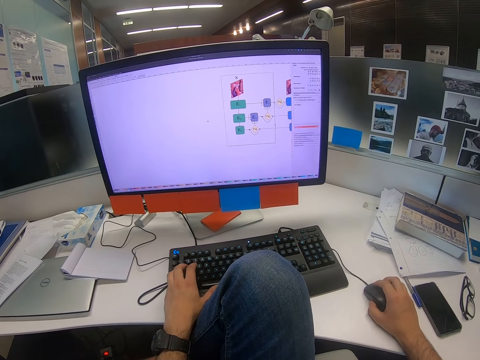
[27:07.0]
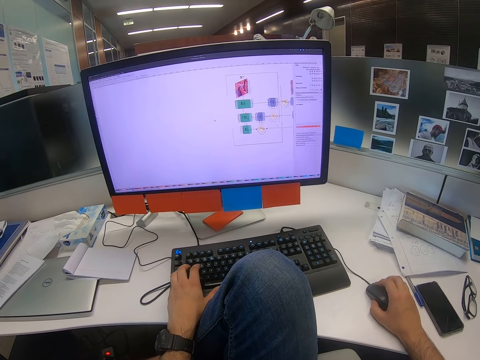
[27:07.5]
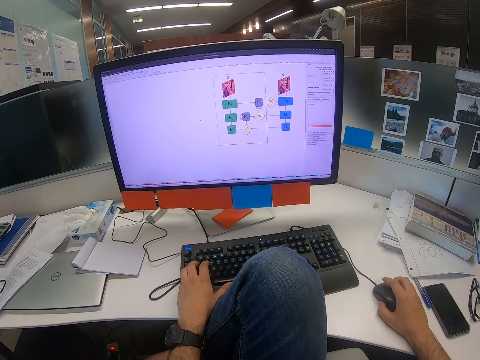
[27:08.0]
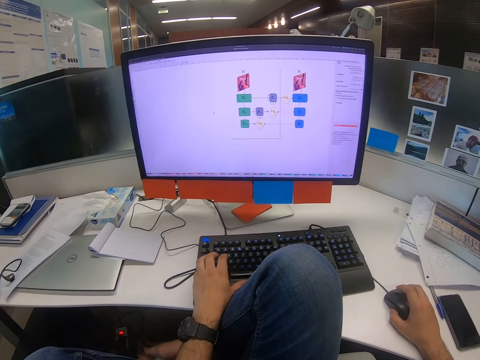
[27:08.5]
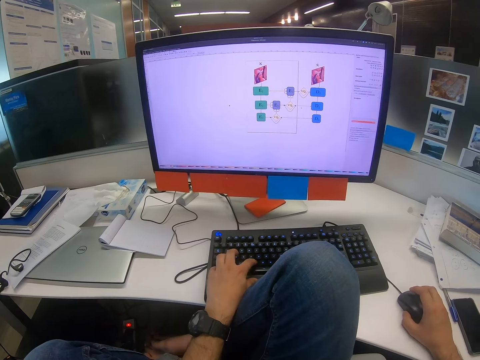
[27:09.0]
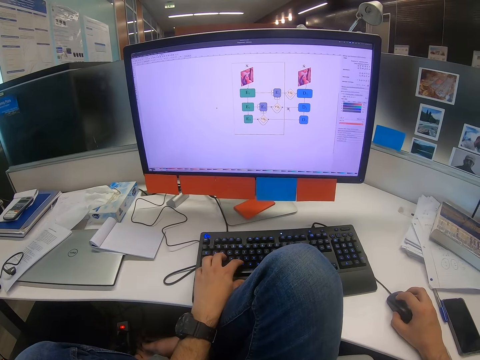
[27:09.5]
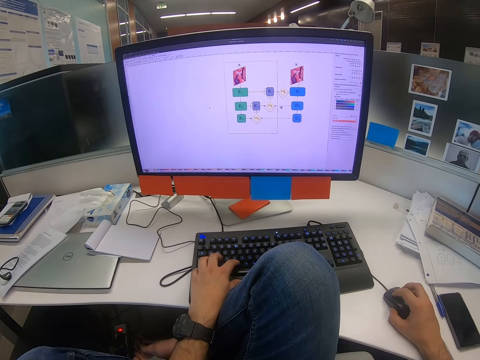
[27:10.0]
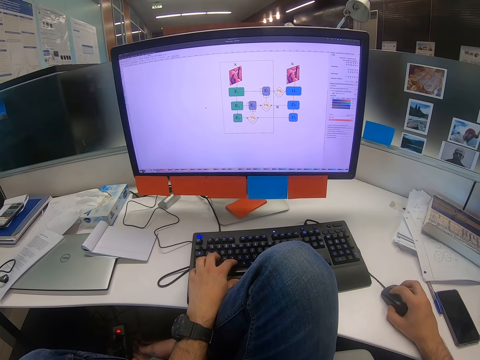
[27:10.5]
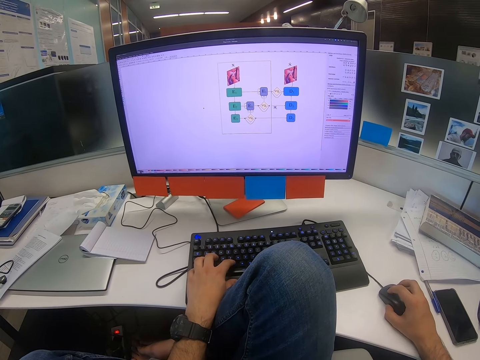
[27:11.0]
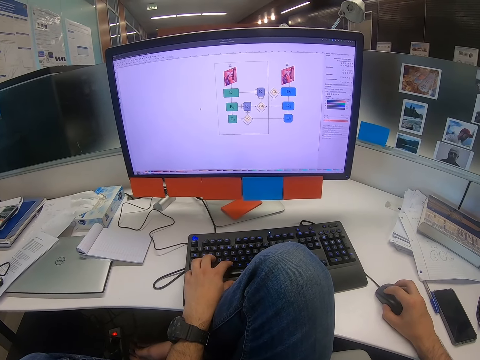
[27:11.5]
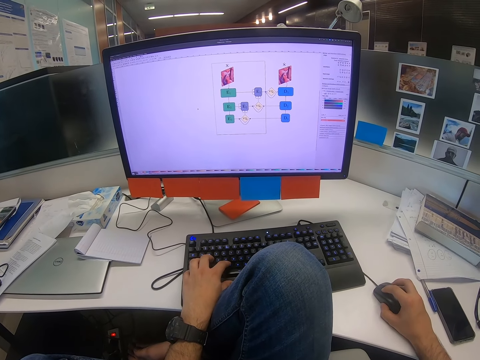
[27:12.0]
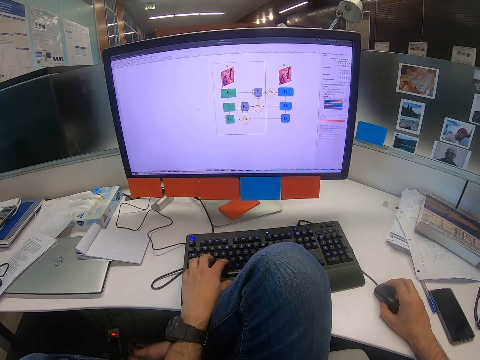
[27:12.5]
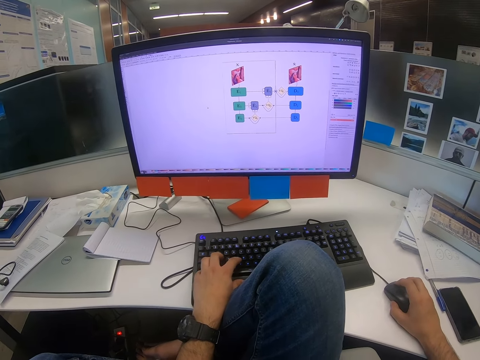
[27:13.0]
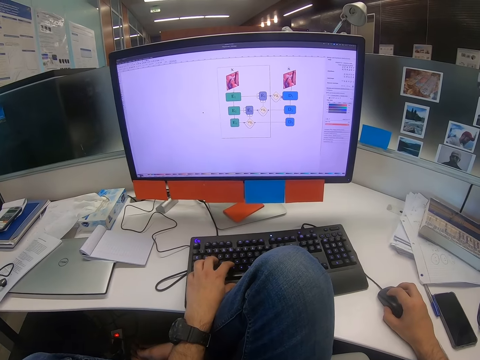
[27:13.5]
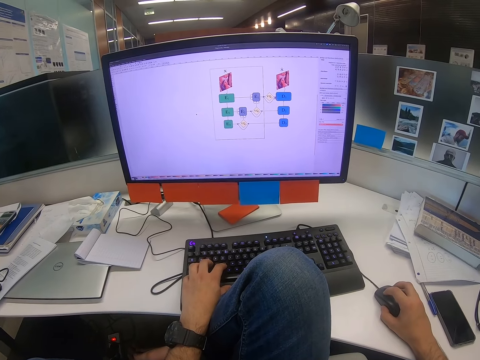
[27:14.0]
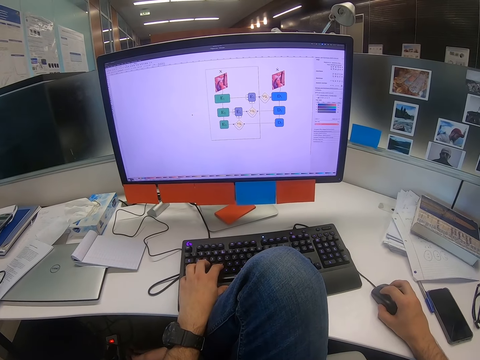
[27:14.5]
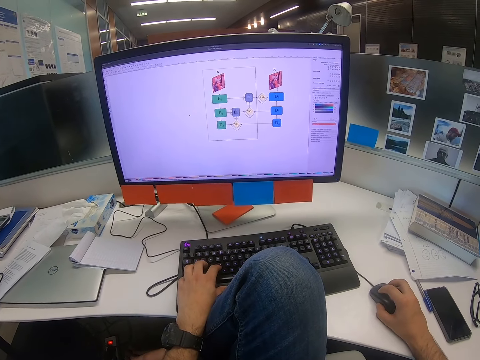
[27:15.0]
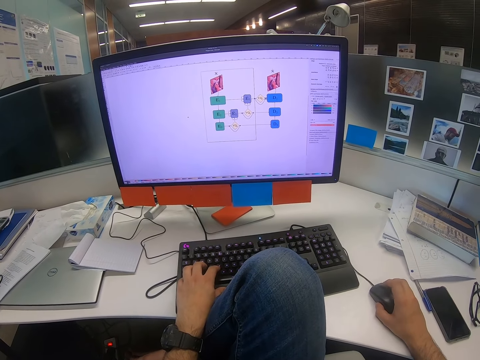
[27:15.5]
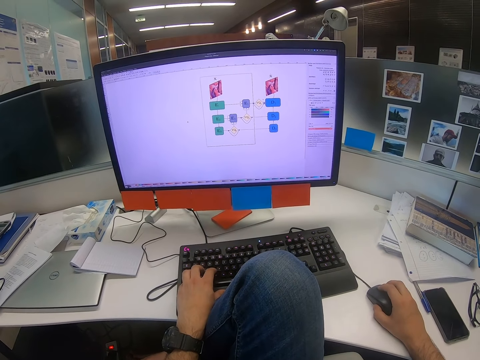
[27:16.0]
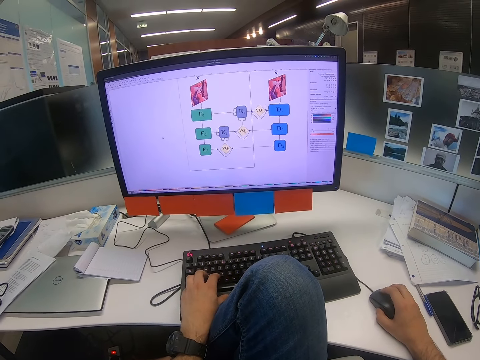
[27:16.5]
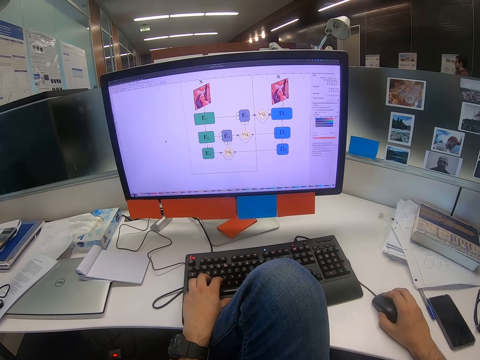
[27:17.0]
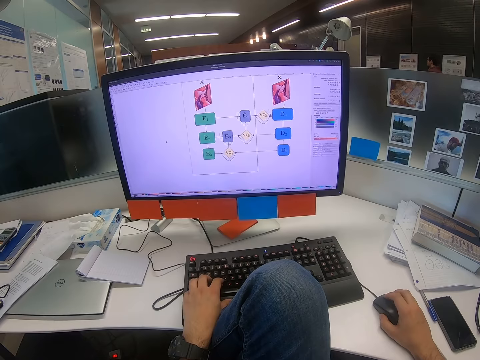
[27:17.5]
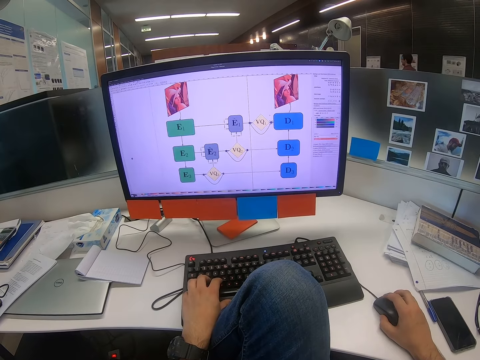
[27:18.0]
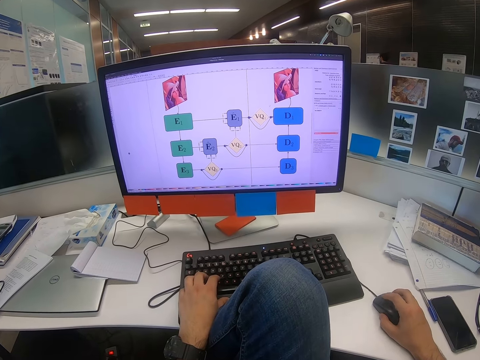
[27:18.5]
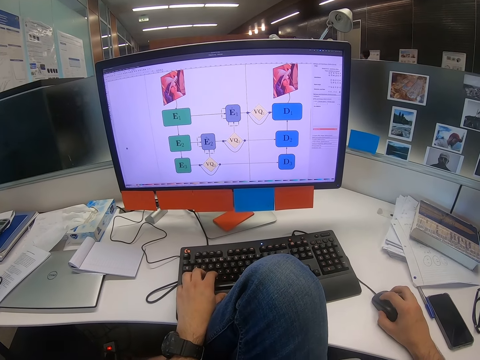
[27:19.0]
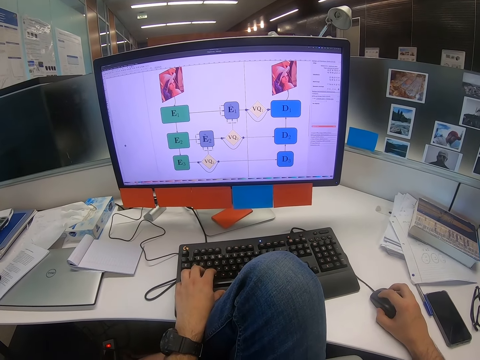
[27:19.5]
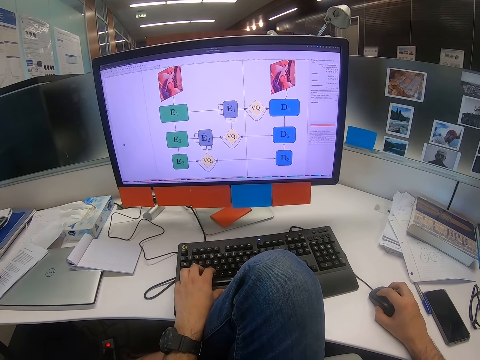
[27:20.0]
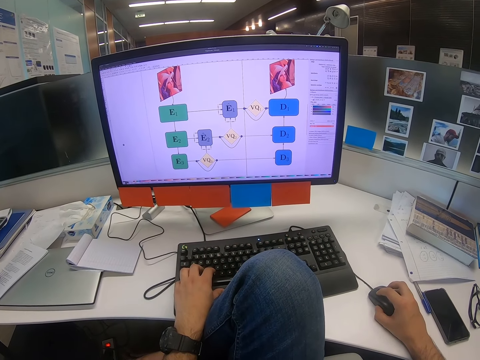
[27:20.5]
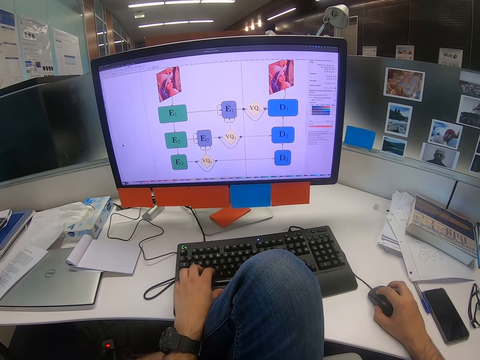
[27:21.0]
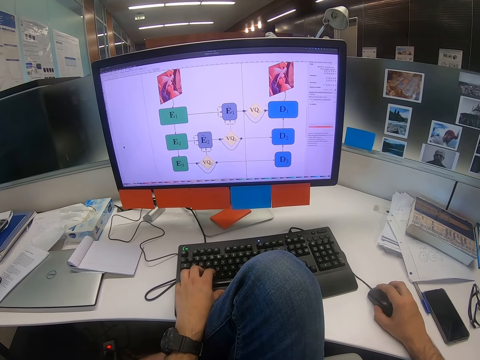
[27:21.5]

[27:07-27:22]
The camera wearer scrolls on the mouse with the right hand. He presses the keyboard with the left hand. He scrolls the mouse with his right hand.

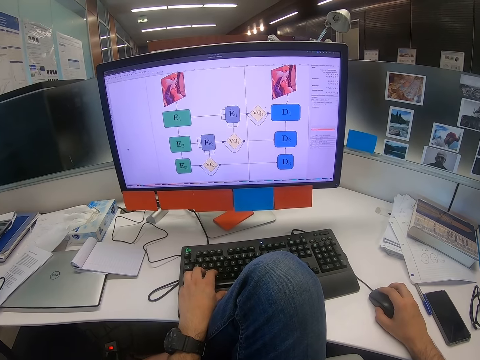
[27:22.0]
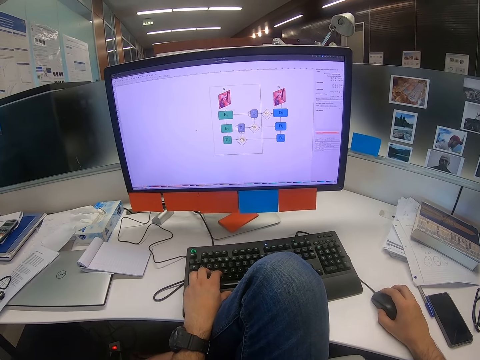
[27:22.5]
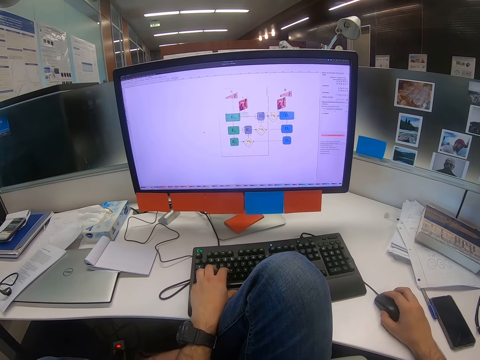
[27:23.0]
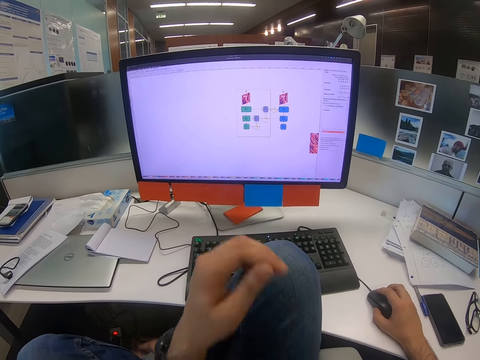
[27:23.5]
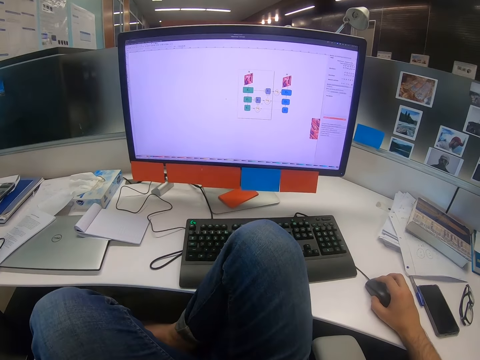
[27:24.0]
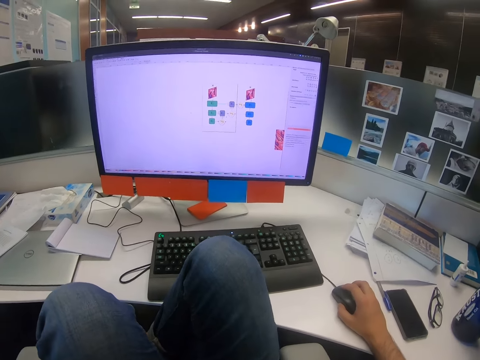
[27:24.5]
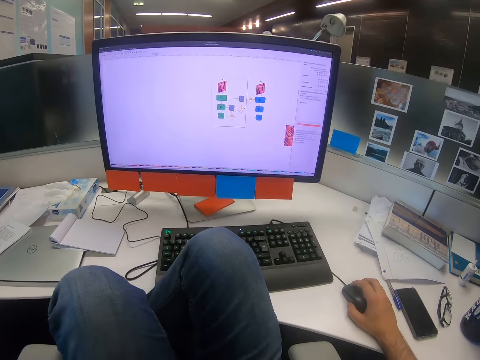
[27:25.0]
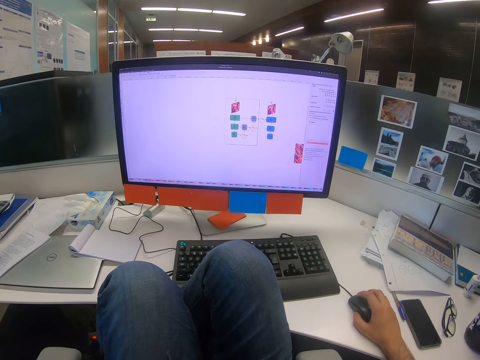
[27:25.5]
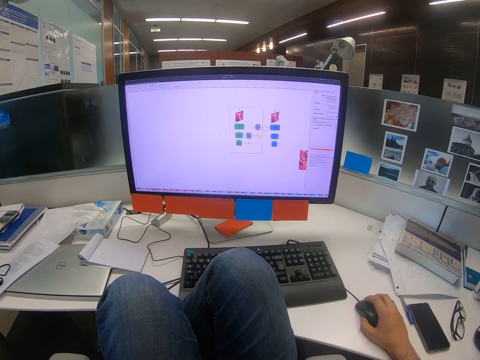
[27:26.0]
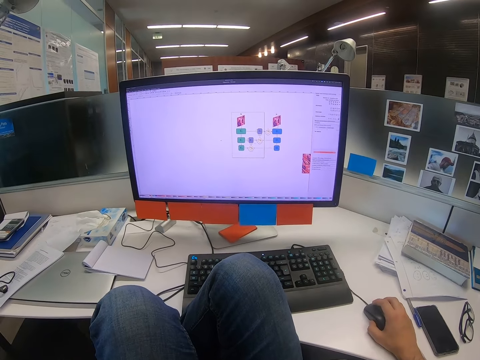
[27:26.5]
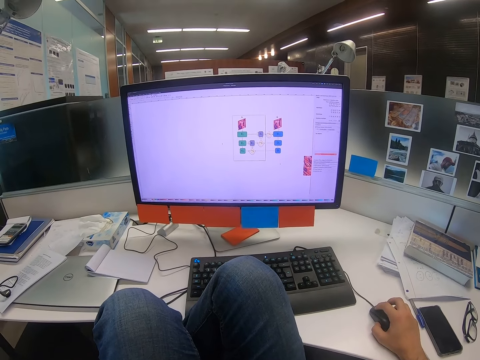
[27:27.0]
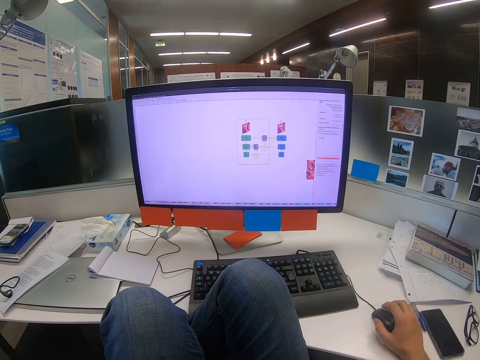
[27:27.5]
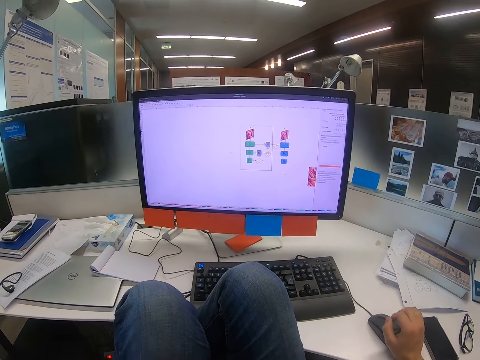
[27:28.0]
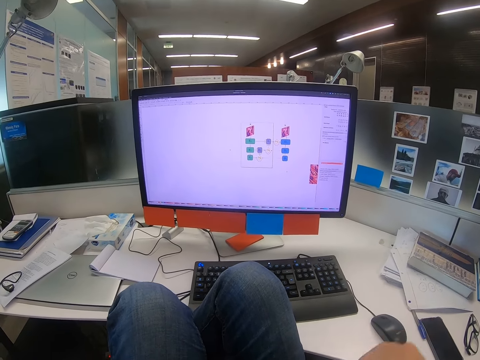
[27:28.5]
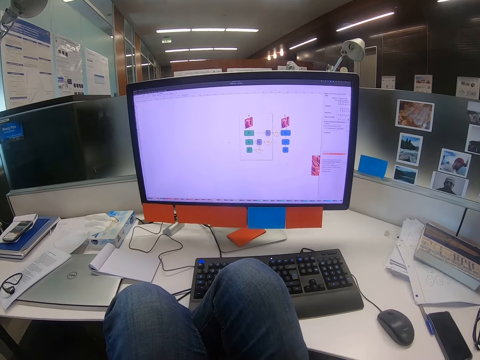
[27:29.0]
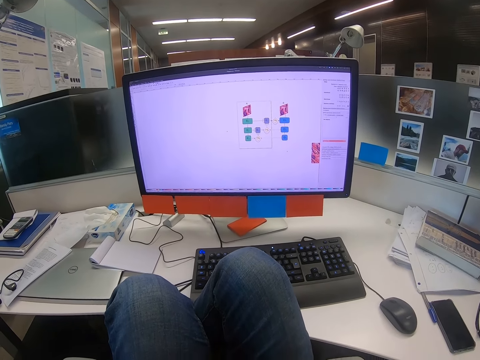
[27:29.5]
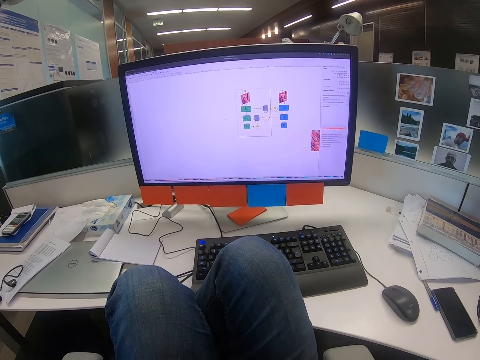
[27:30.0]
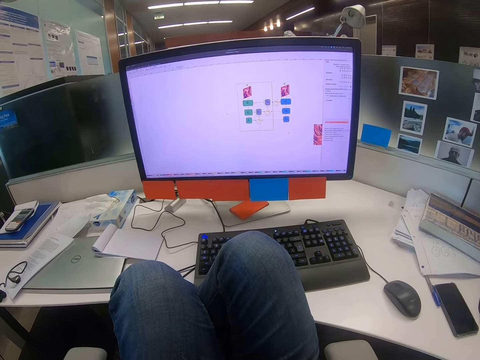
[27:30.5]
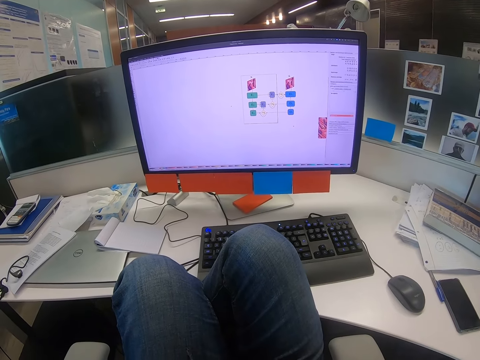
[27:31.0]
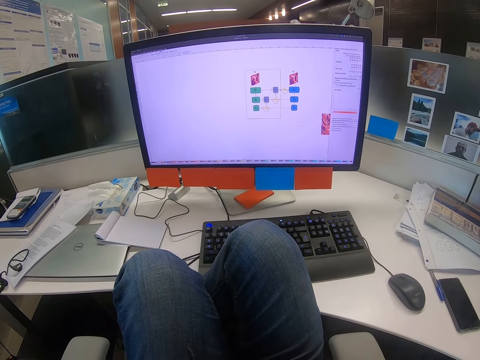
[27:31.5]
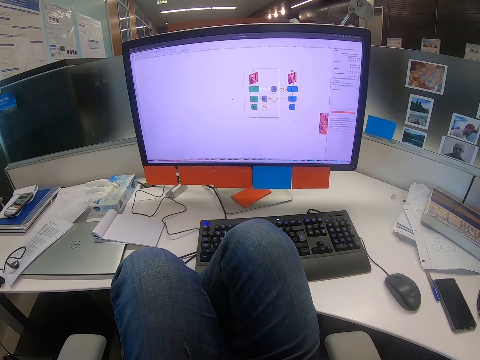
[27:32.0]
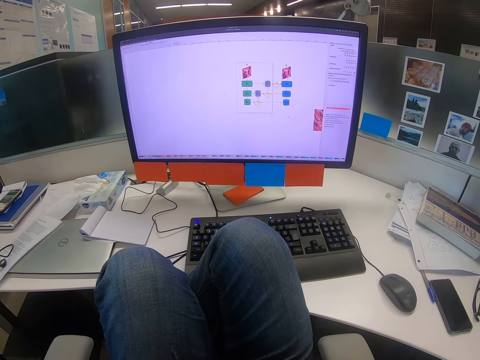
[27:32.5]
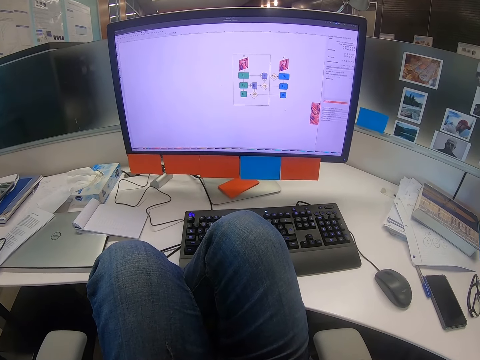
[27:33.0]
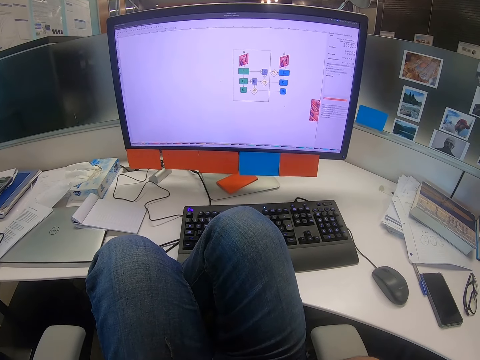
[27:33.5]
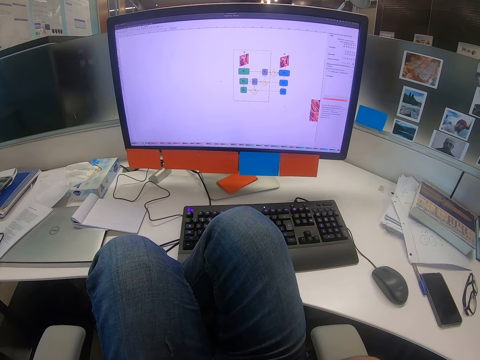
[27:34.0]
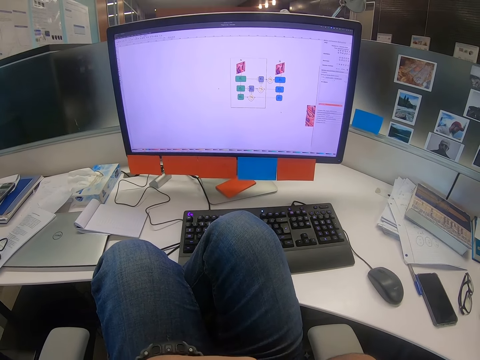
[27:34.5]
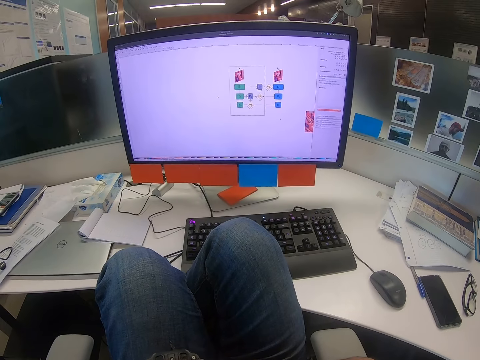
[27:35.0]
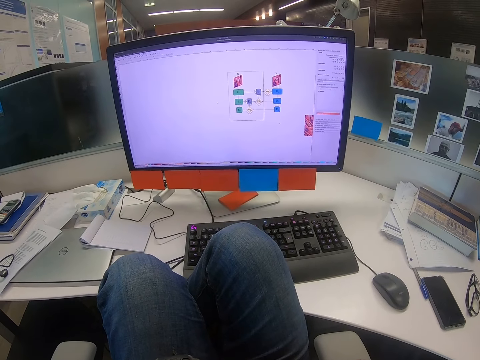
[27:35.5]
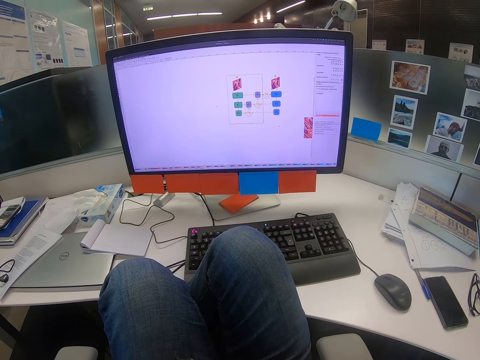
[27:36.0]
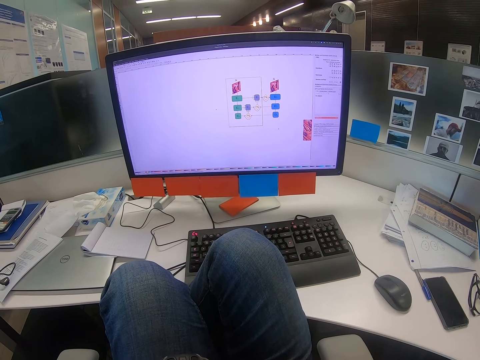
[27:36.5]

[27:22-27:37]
The camera wearer lifts his left hand. He moves his legs. He scrolls the mouse with his right hand. He lifts his right hand. He looks at the computer.
